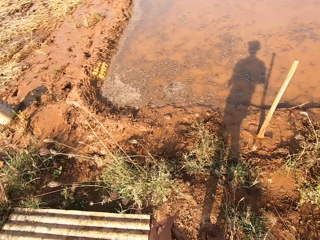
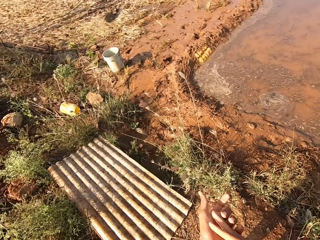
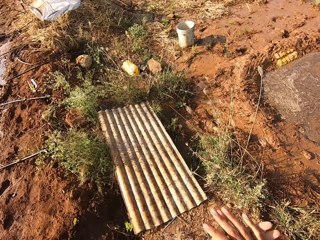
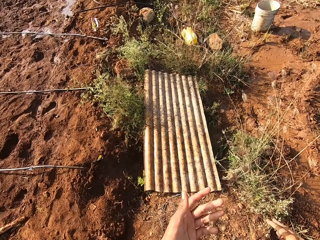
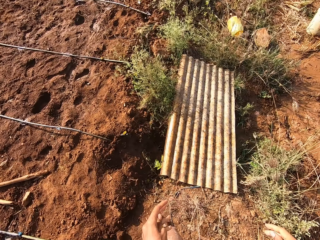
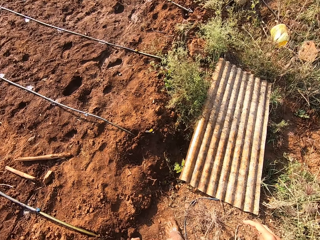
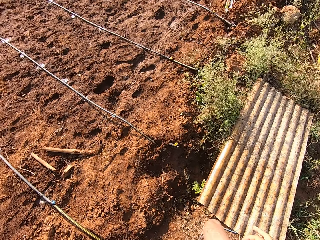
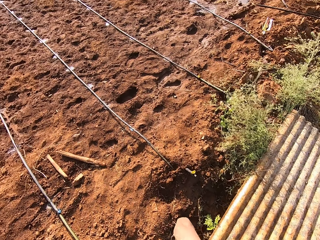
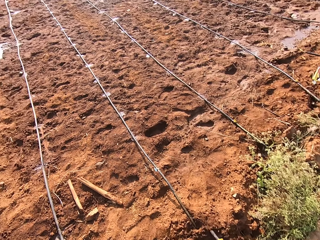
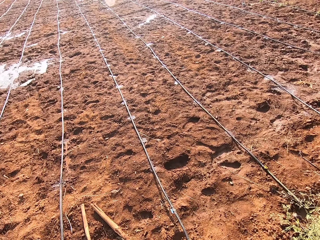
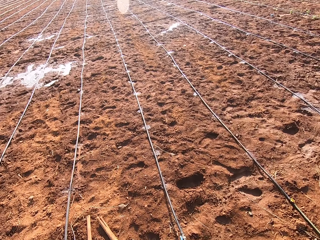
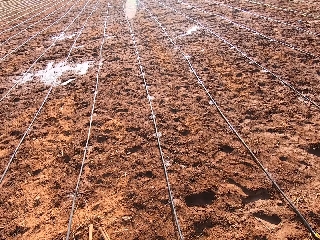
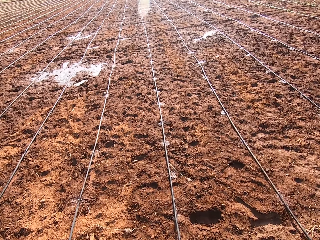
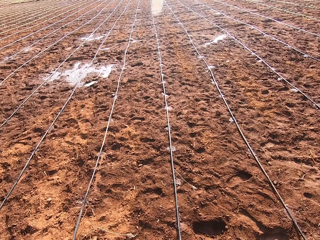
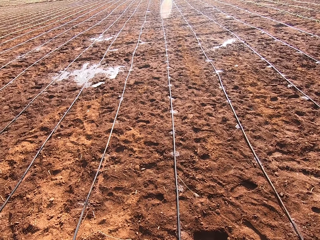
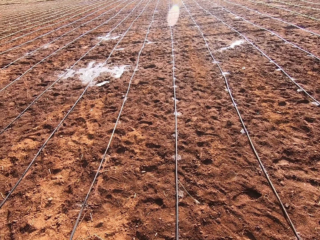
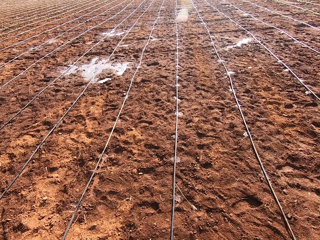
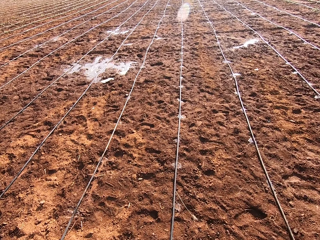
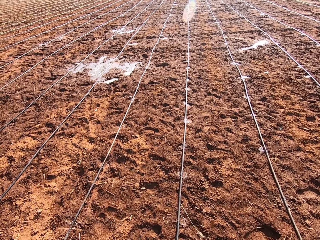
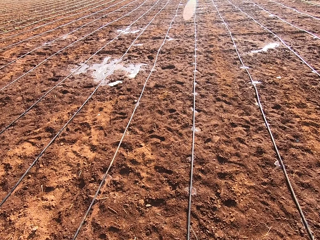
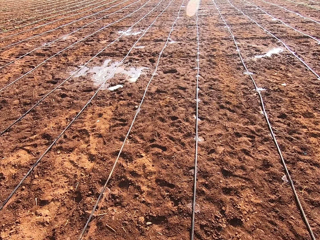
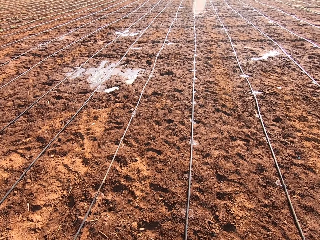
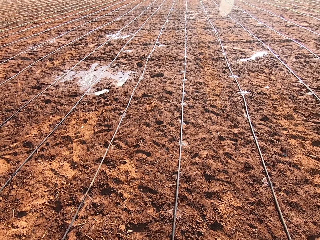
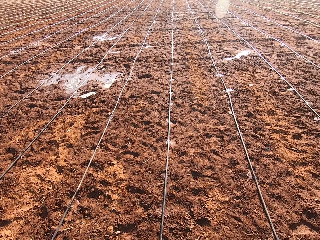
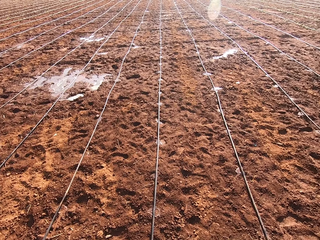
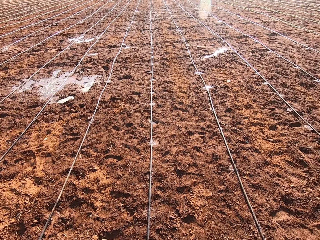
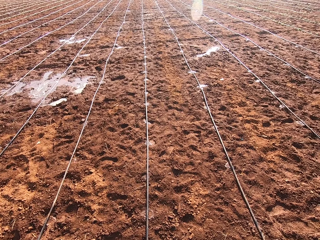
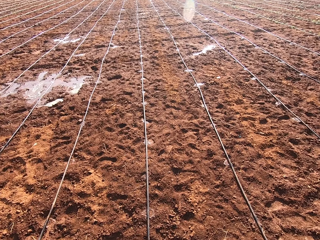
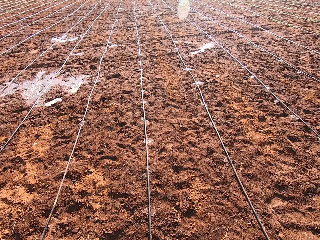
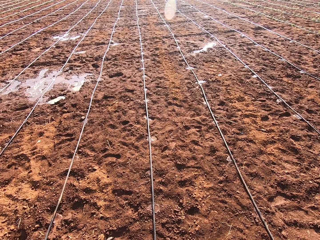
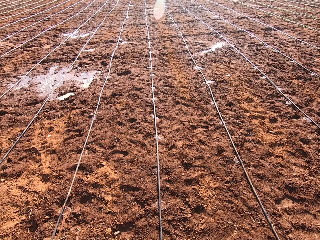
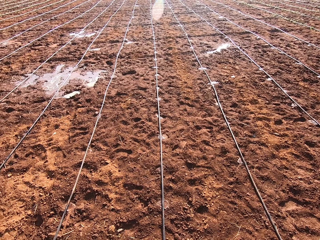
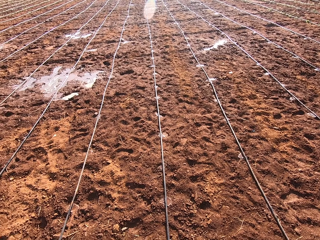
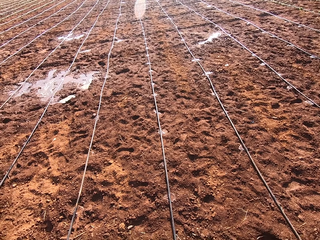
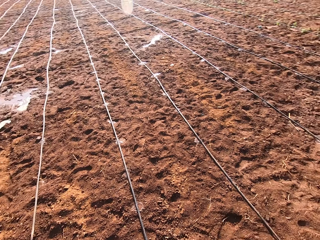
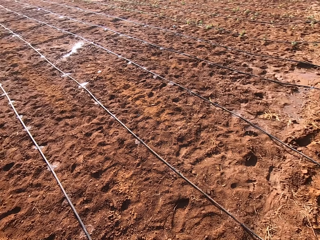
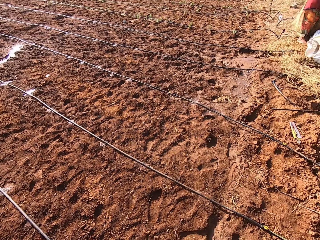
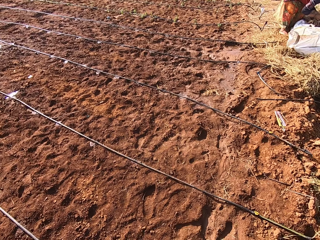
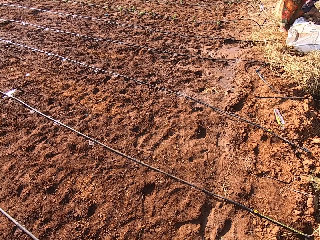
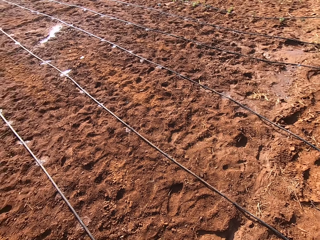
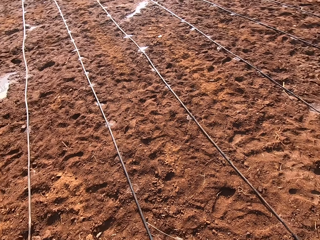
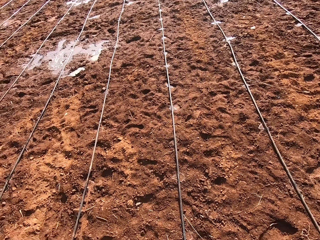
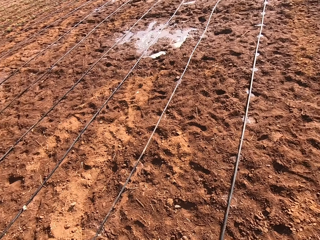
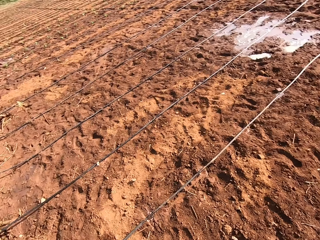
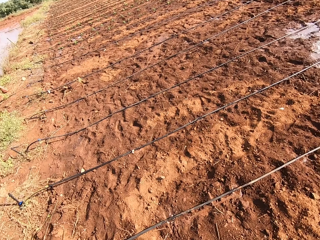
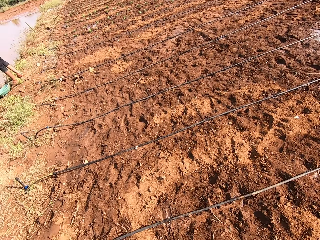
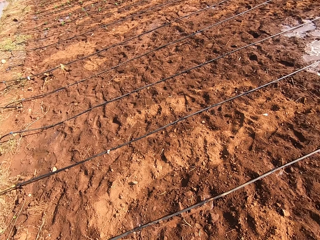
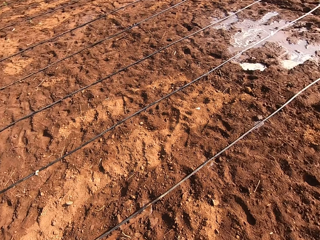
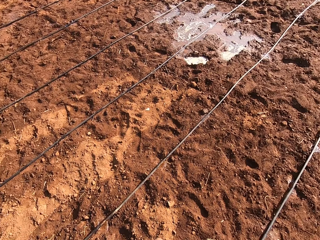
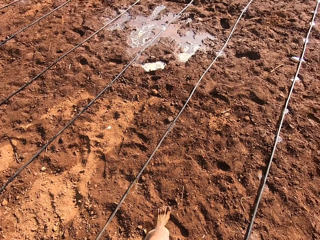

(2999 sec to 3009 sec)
The camera wearer turns around. He dusts his hands. He walks across a farmland. He talks randomly. He looks around.

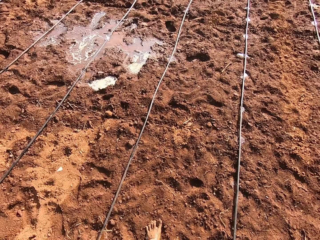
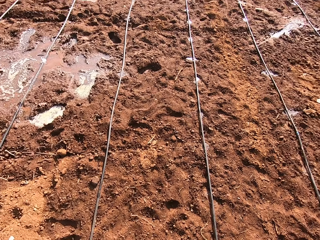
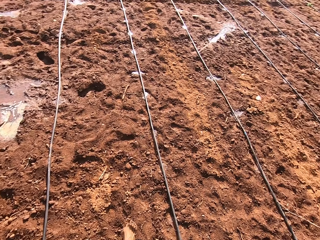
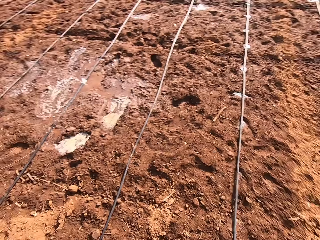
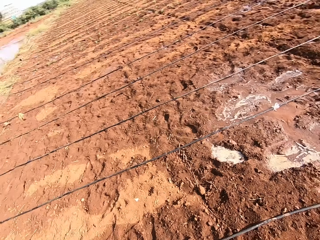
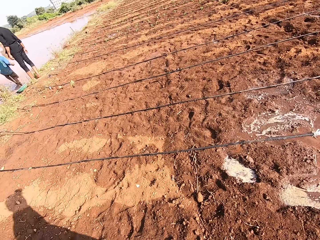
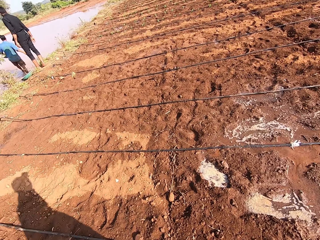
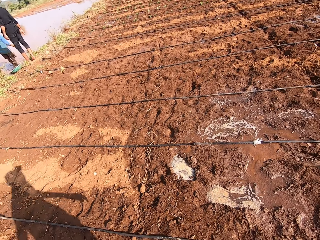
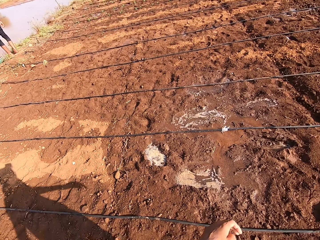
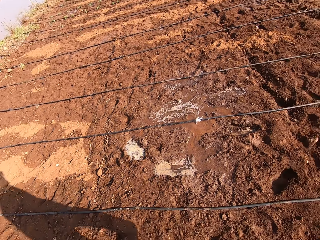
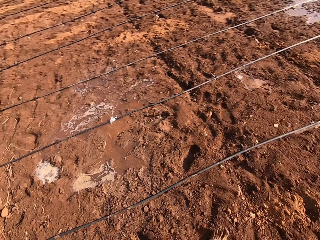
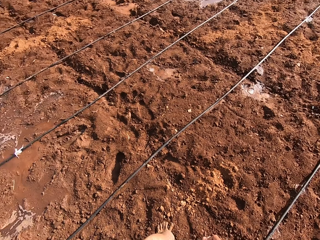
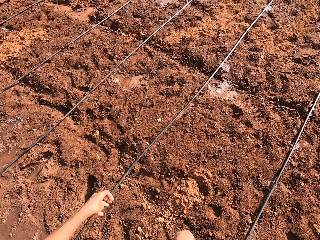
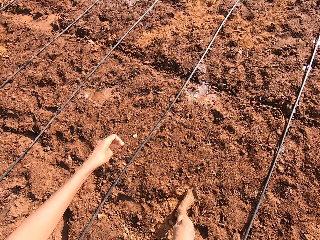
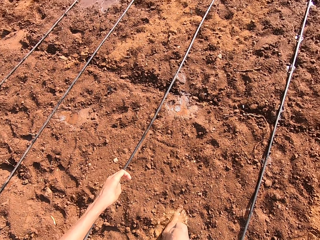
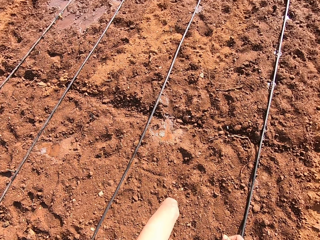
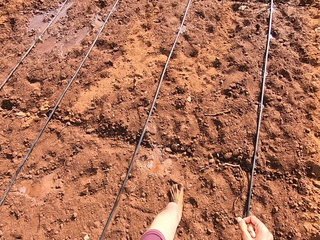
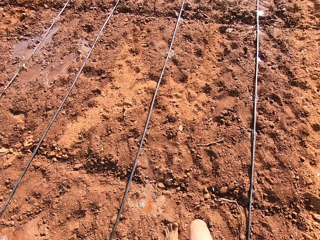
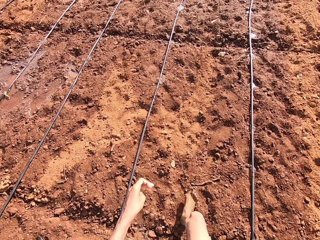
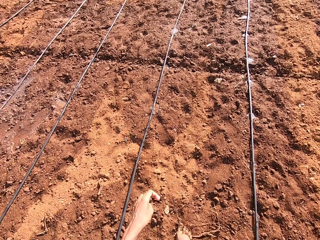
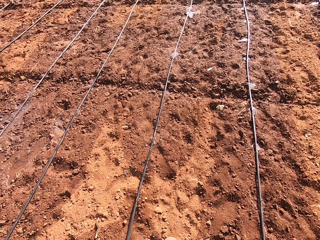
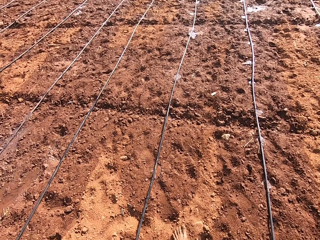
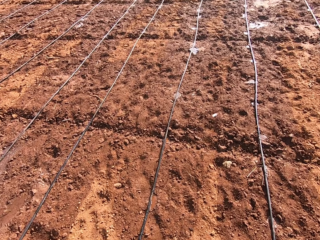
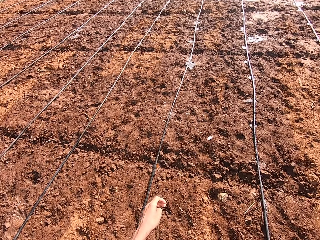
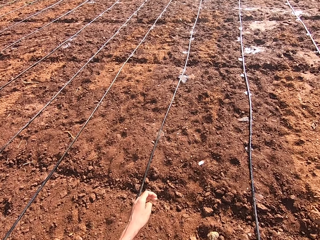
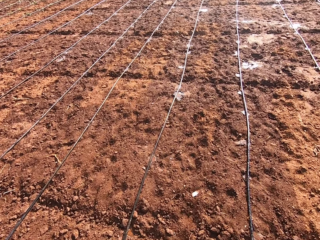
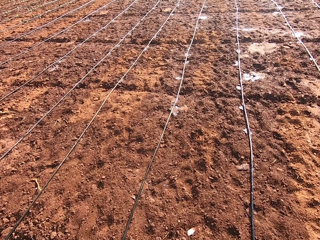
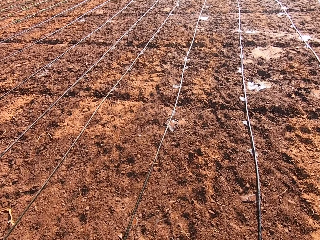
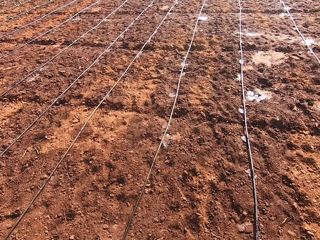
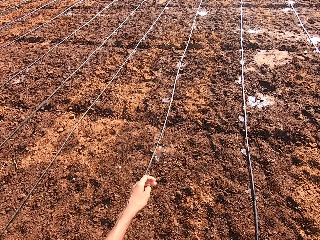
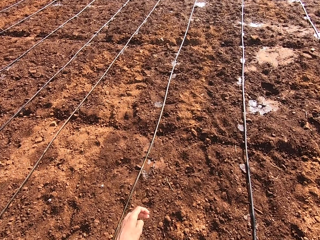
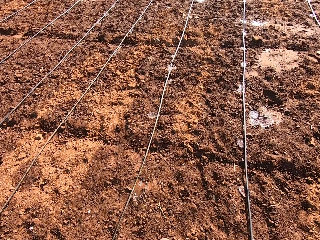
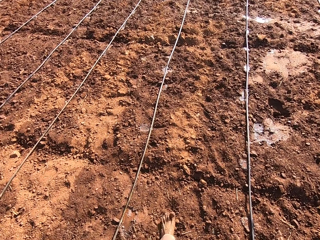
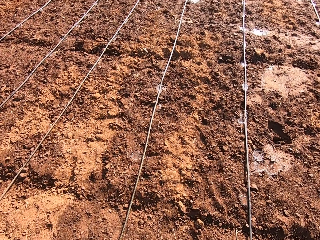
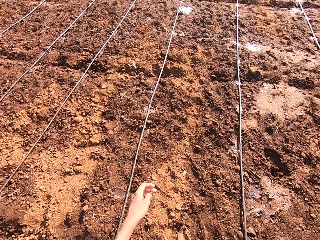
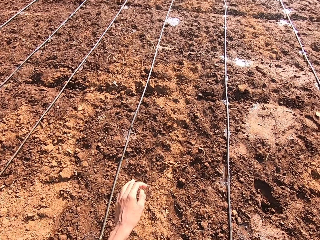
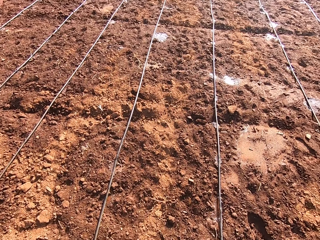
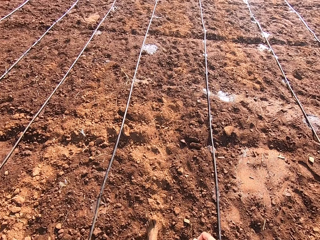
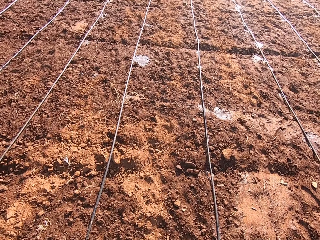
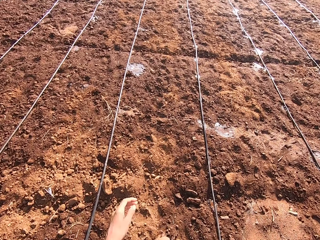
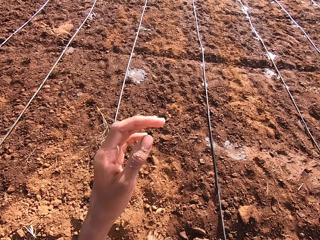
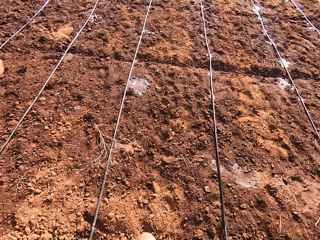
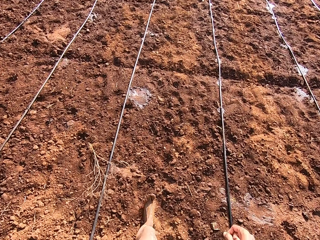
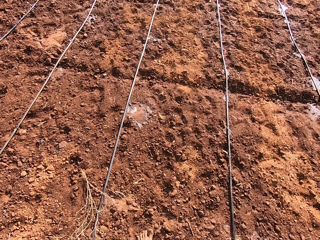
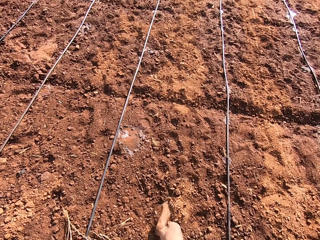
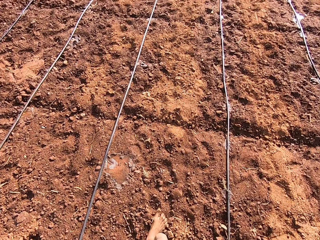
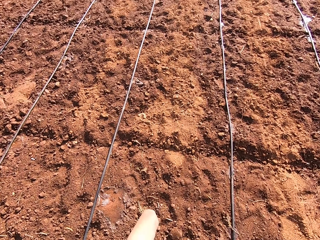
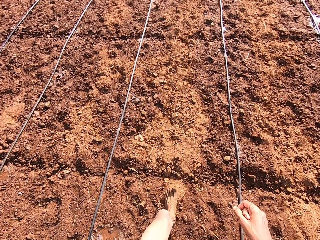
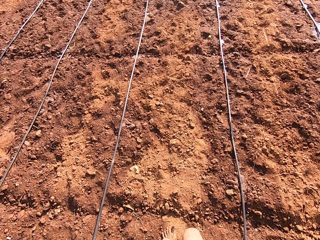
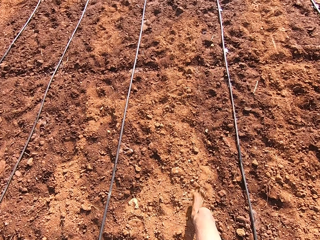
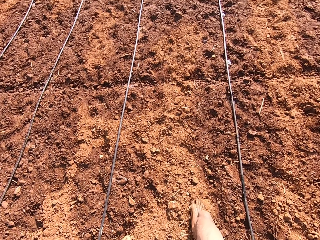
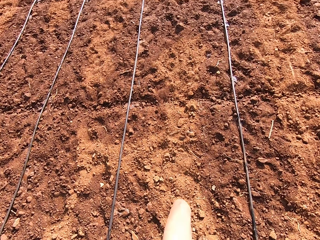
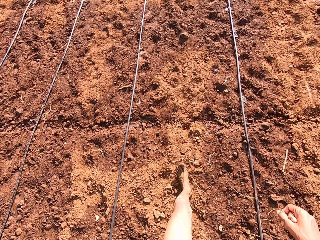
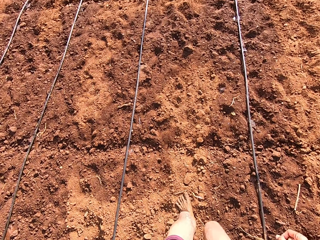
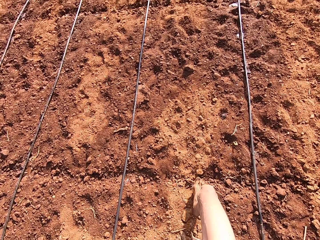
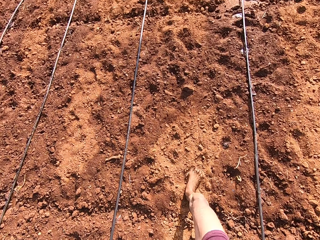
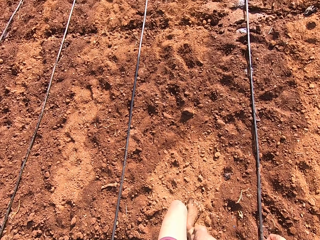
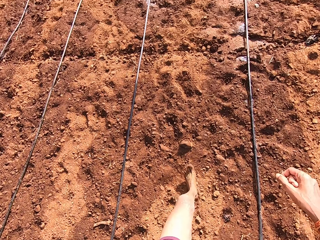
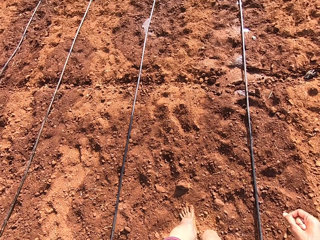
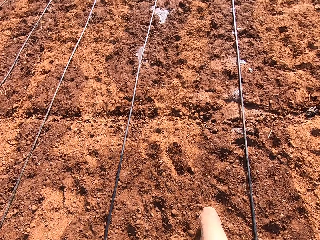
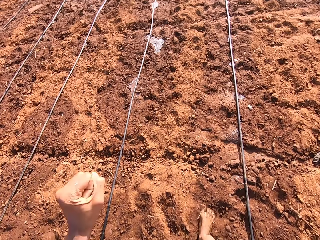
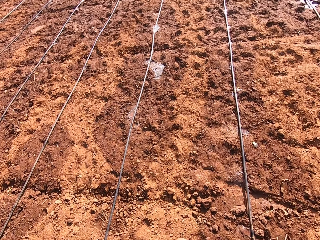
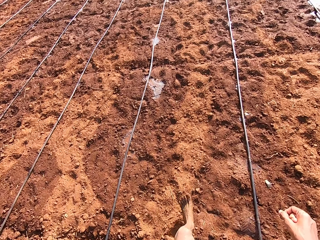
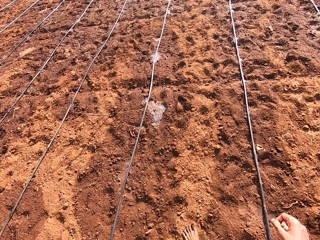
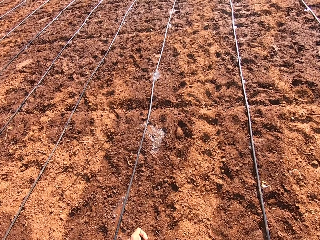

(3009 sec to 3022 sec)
The camera wearer walks forward. He raises his left hand. He touches his face with his left hand.
